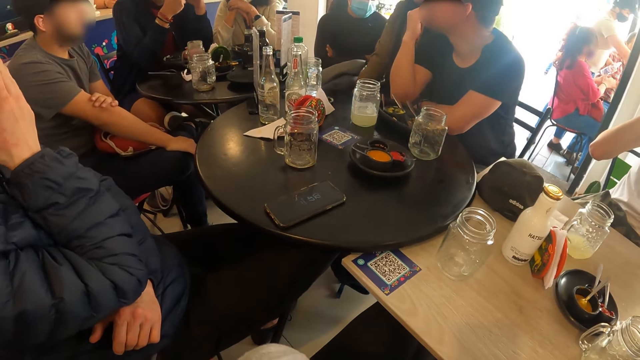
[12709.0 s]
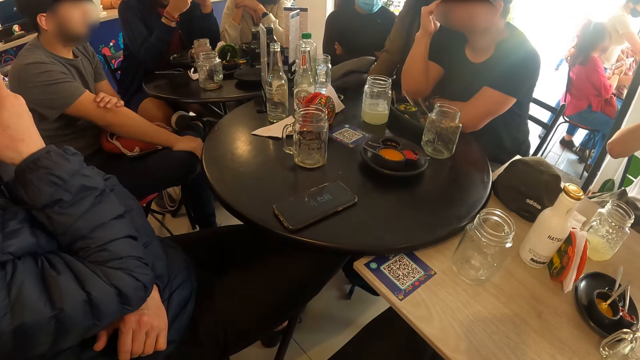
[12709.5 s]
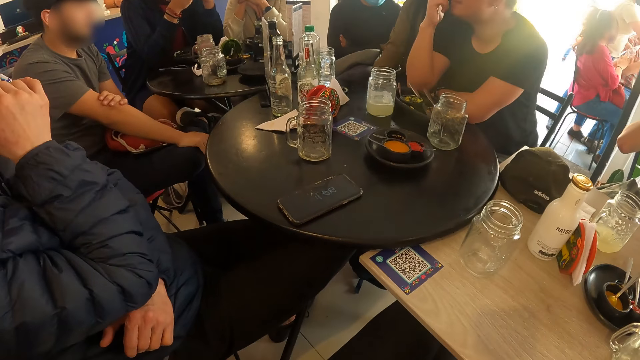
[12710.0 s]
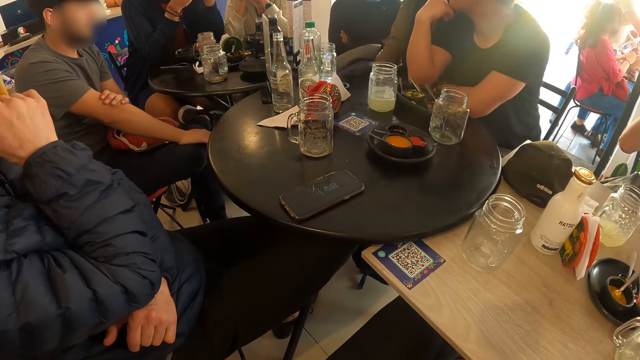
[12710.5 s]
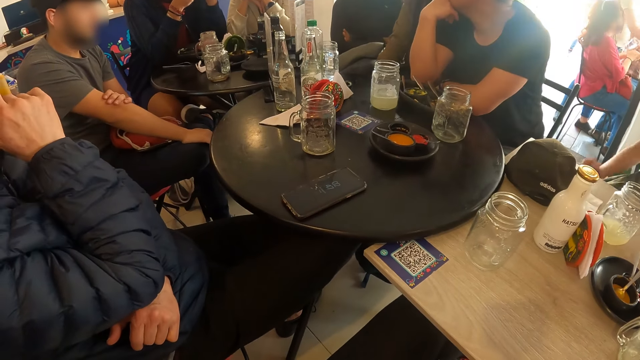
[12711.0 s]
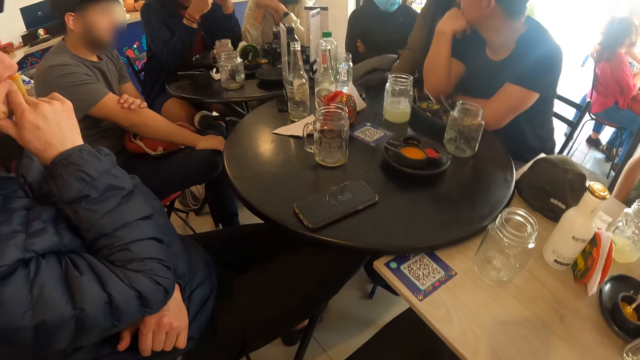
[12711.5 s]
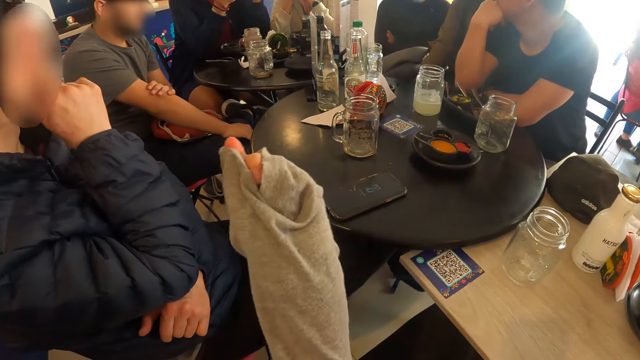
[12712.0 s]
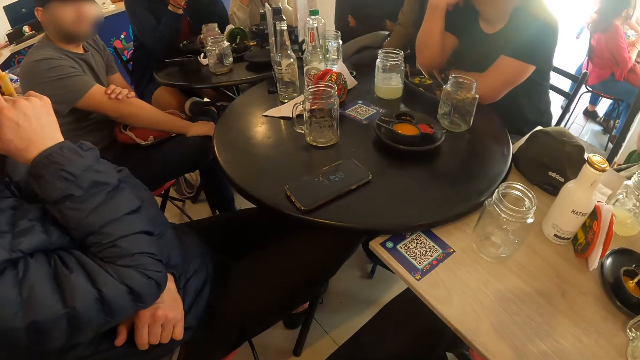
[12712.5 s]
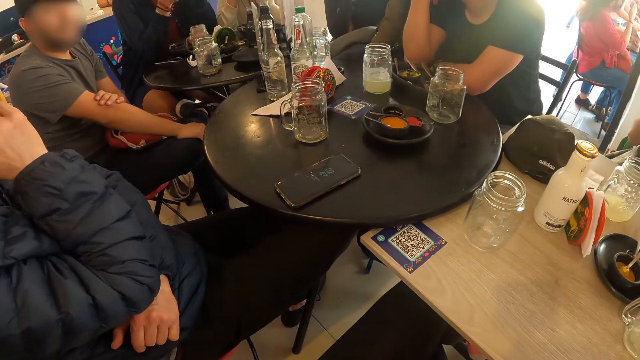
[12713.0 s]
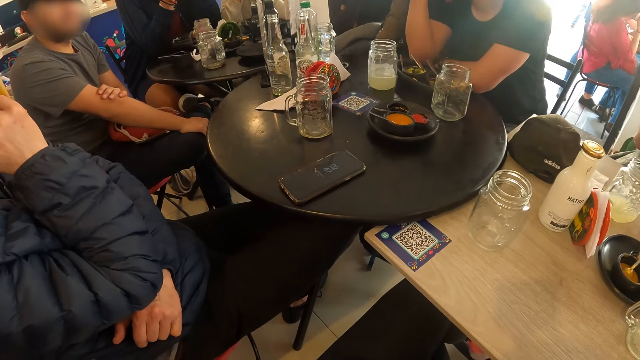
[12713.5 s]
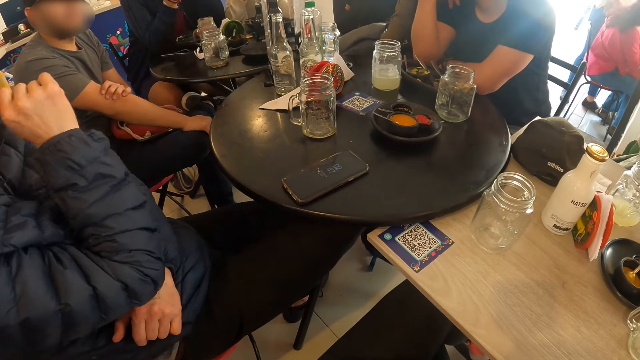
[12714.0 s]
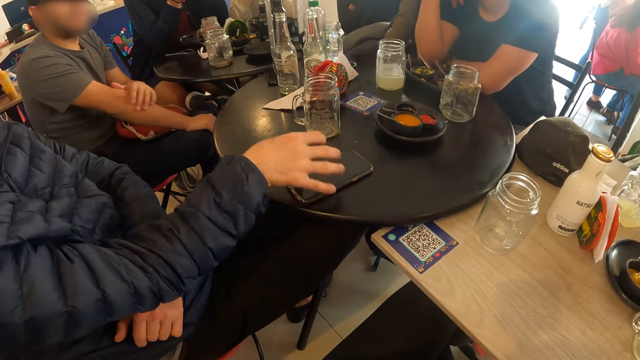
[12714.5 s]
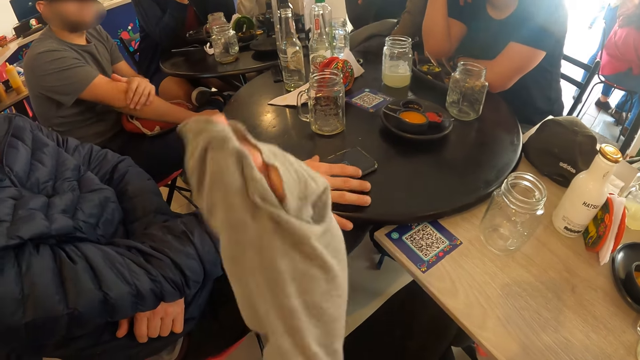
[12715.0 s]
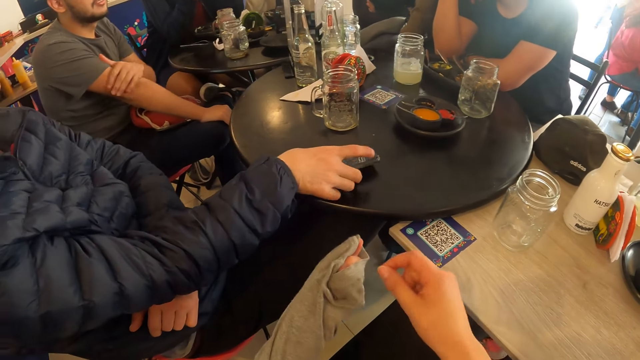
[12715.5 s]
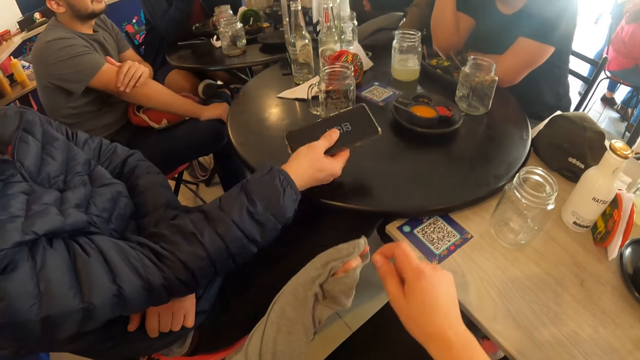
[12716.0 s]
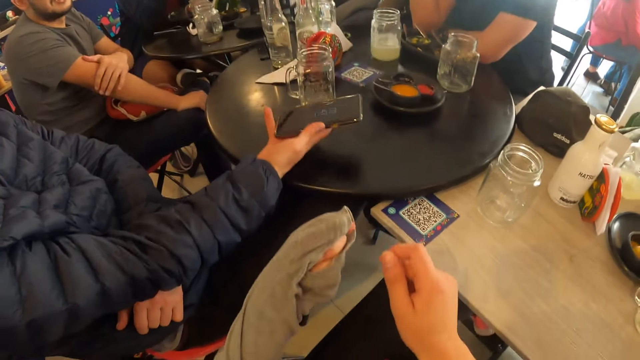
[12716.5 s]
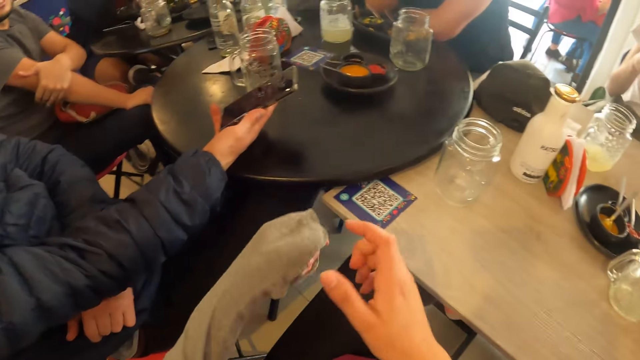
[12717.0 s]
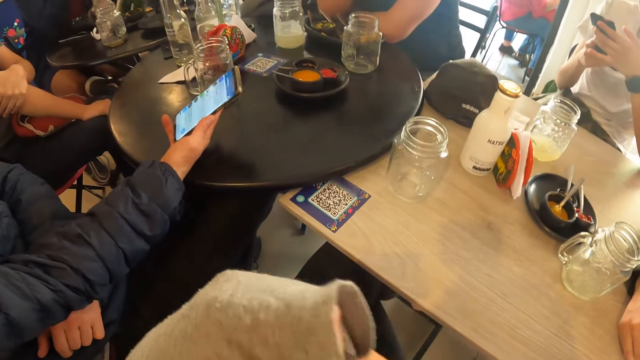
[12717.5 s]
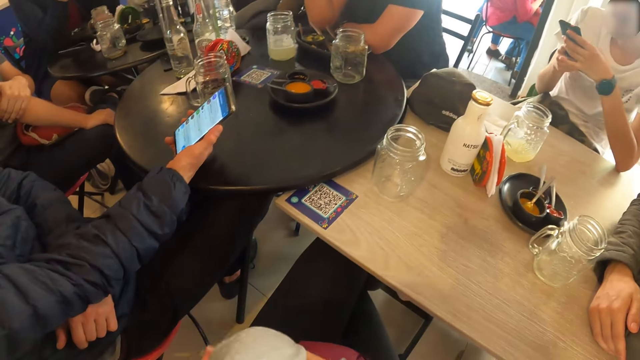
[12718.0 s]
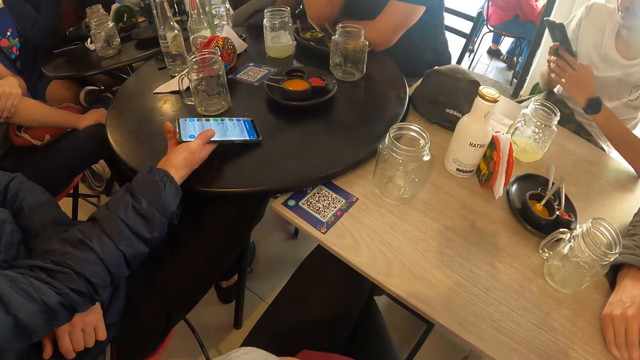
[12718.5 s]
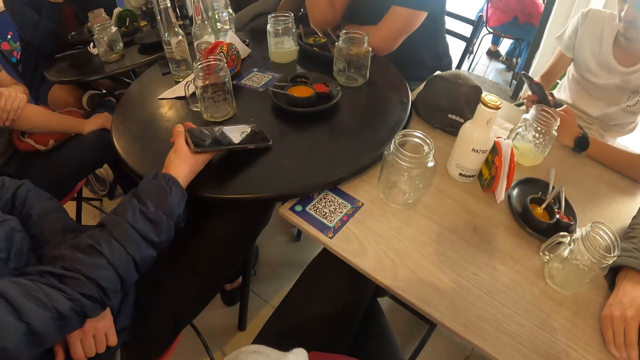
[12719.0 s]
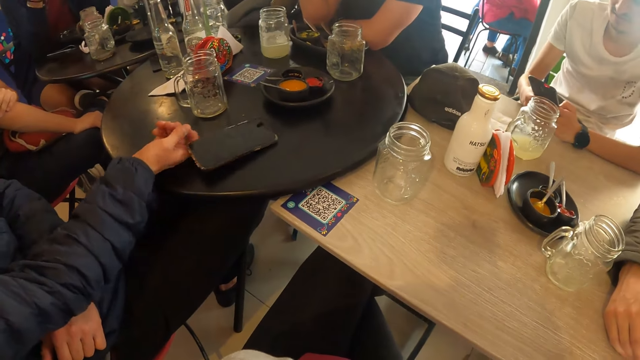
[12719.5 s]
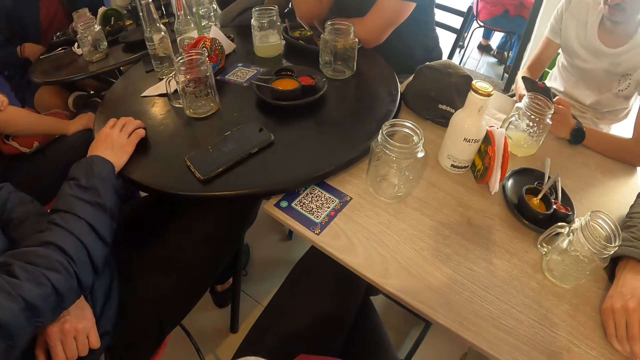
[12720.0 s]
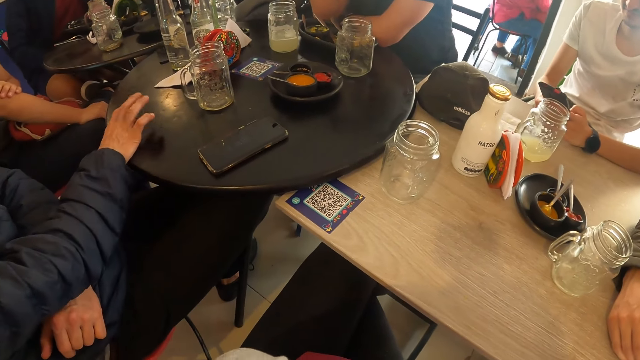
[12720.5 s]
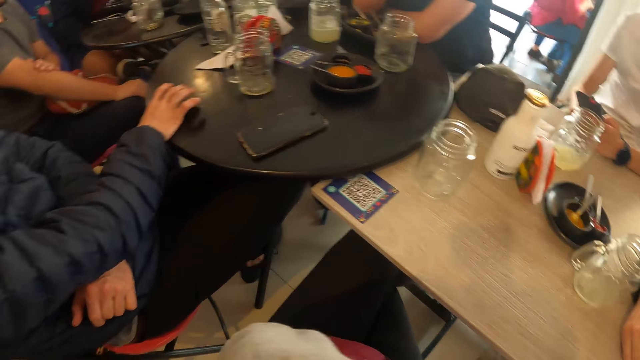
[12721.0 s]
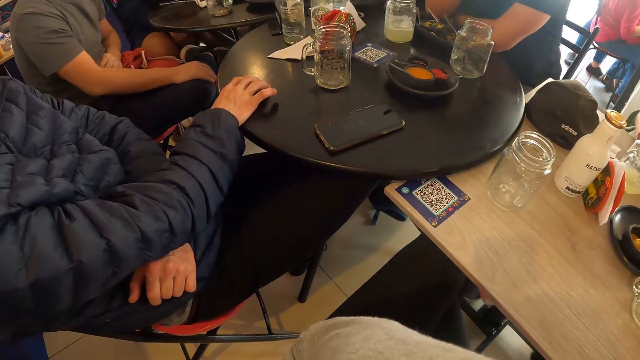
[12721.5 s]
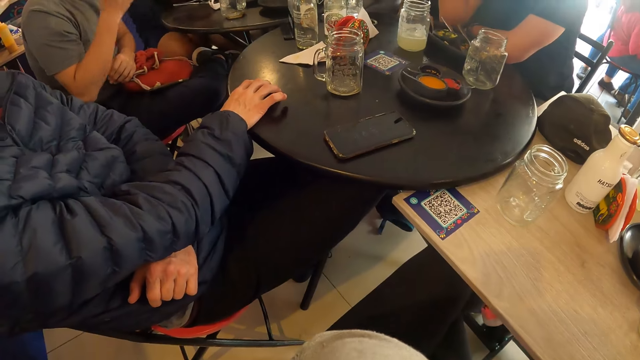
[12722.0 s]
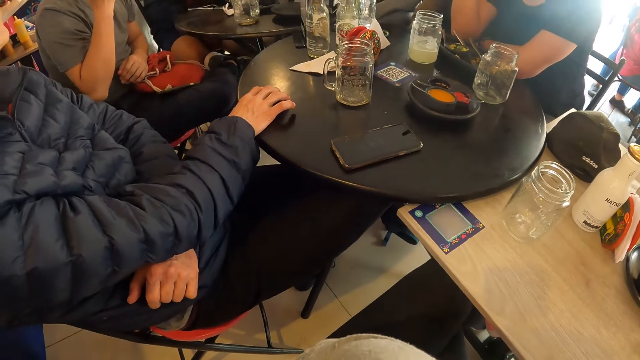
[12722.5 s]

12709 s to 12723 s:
The man picks up a phone from a table with his right hand. The camera wearer gestures with hands. The man places the phone in his right hand on the table and taps his right hand on the table. The camera wearer looks at the table.

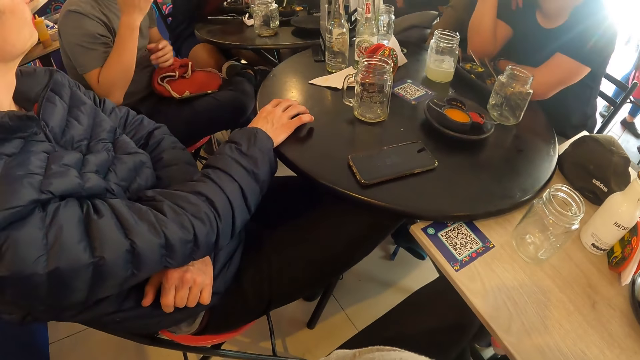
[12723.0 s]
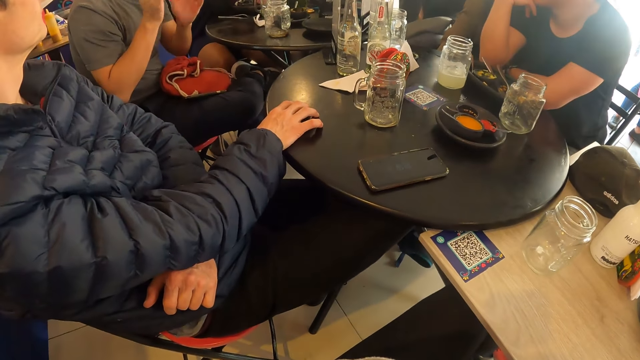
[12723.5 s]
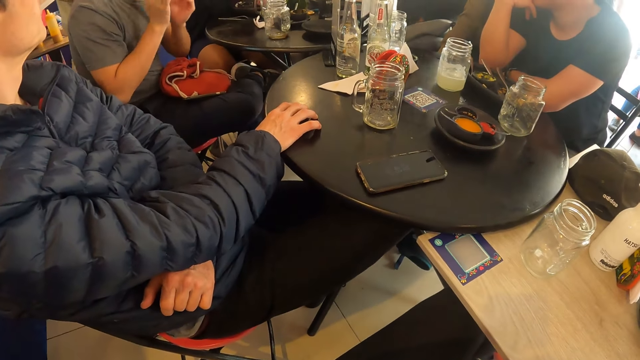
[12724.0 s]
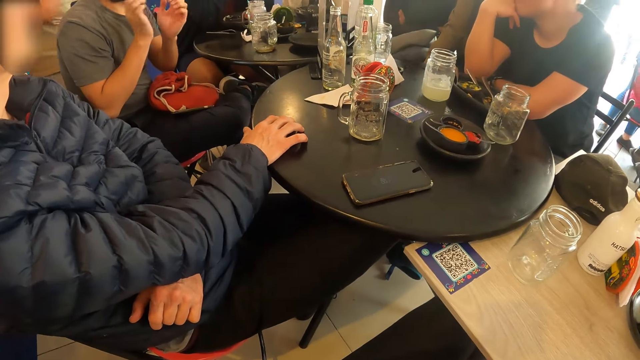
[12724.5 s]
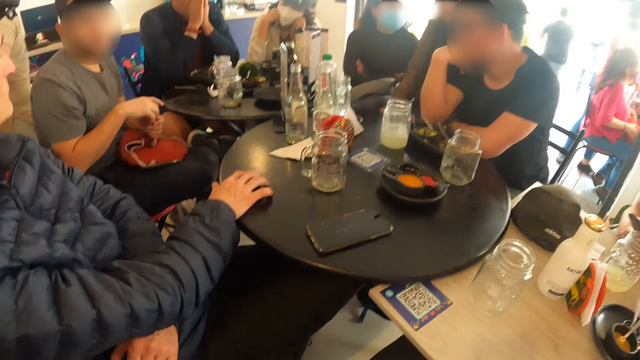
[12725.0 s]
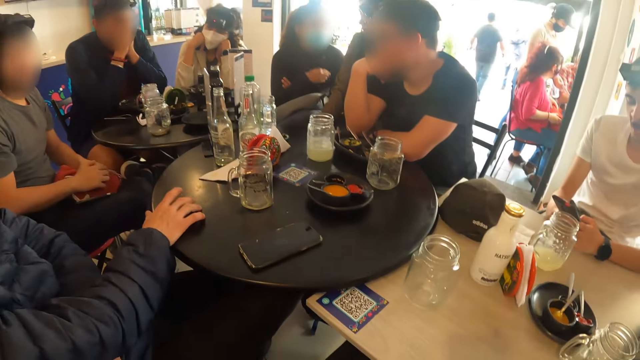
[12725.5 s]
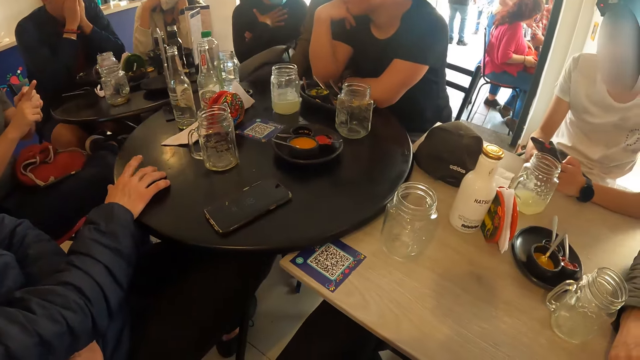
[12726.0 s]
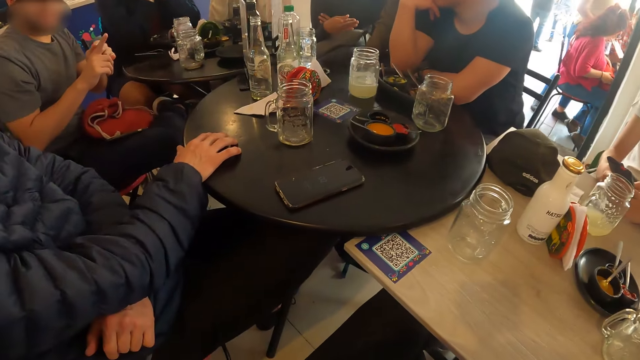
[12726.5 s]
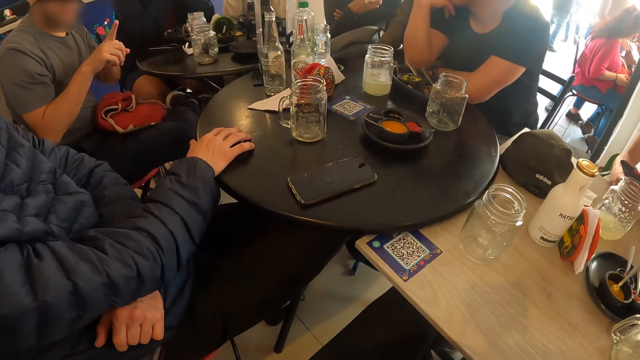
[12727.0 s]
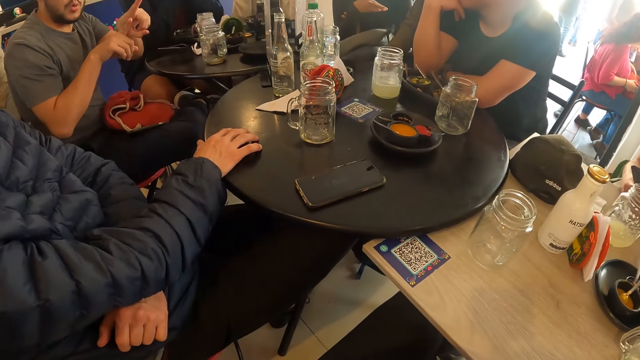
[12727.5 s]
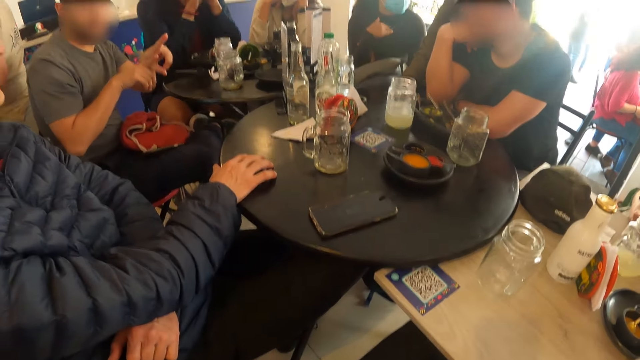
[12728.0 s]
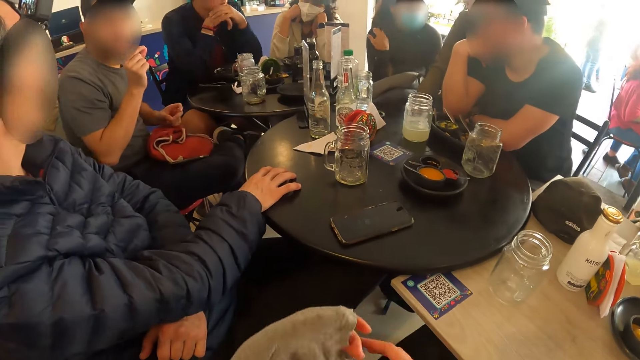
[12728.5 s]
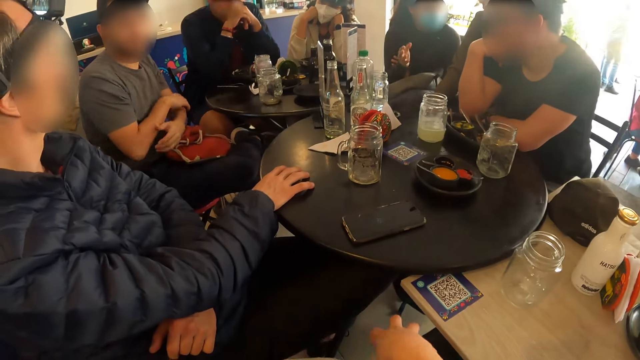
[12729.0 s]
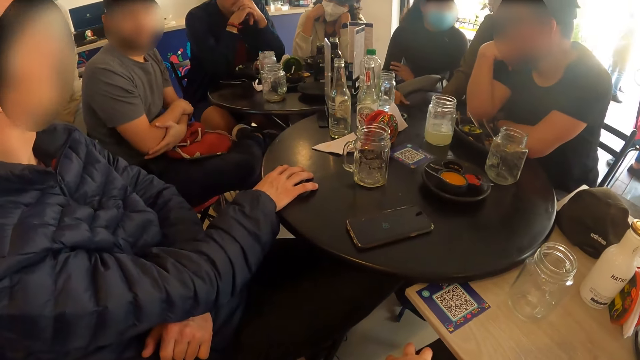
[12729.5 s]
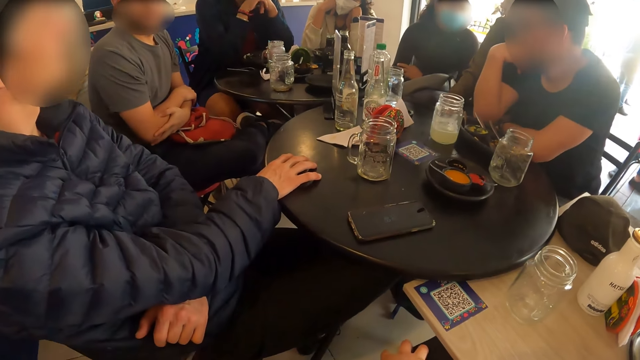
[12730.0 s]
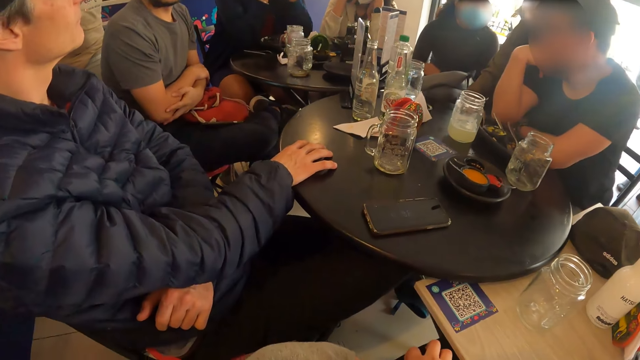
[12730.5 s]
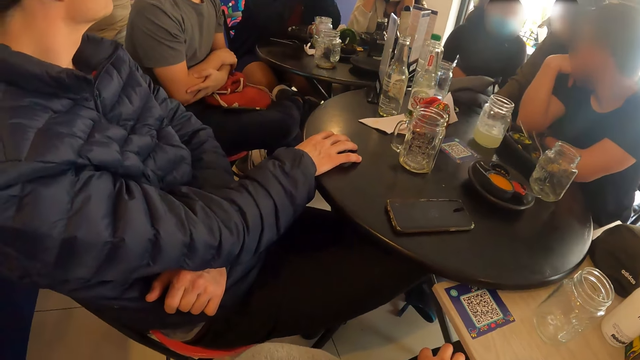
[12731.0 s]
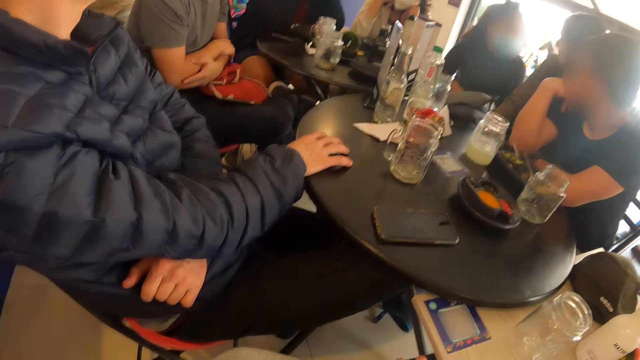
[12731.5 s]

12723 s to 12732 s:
The man interacts with the camera wearer and the group of people at the table. The camera wearer looks at the table. They look at the table again.
